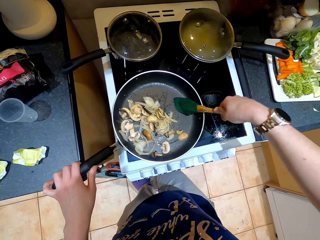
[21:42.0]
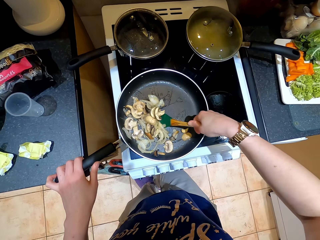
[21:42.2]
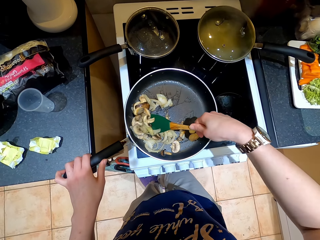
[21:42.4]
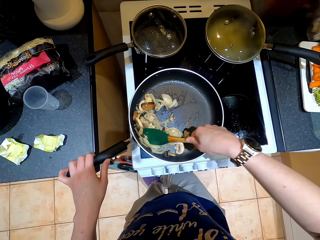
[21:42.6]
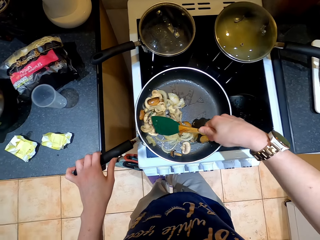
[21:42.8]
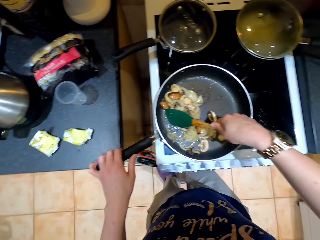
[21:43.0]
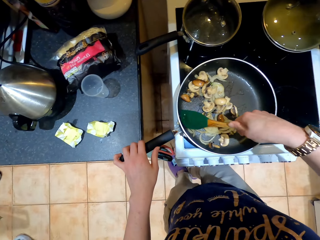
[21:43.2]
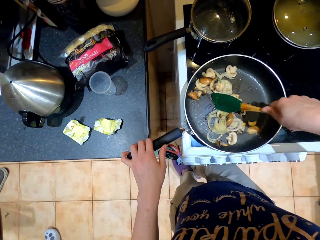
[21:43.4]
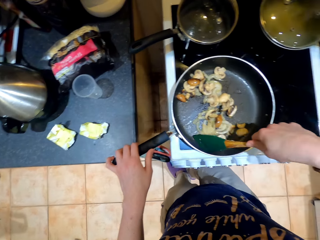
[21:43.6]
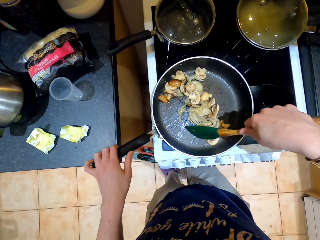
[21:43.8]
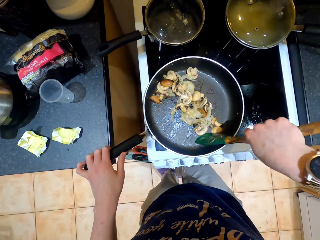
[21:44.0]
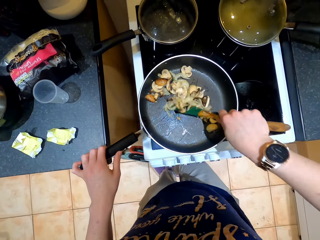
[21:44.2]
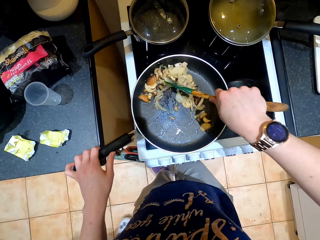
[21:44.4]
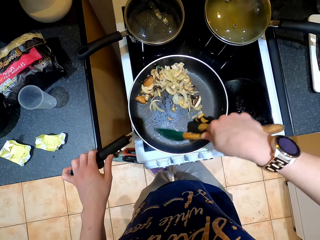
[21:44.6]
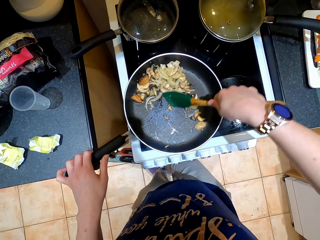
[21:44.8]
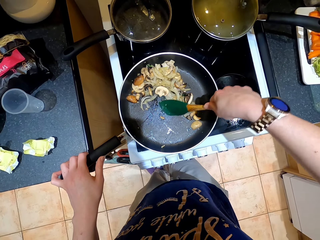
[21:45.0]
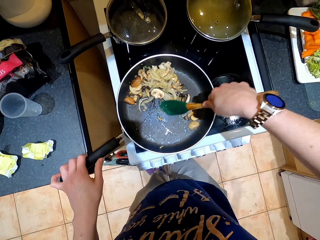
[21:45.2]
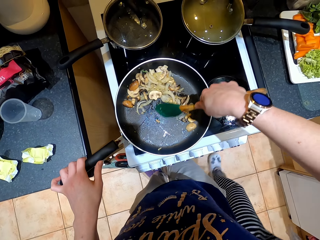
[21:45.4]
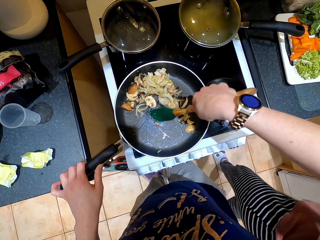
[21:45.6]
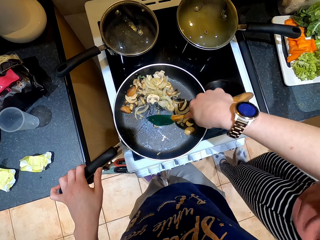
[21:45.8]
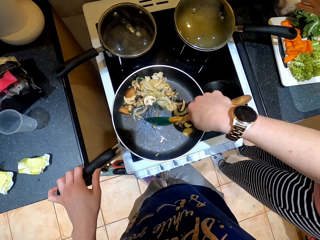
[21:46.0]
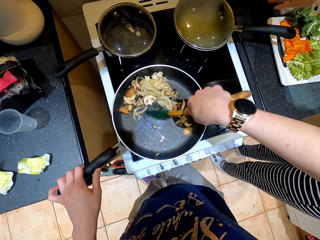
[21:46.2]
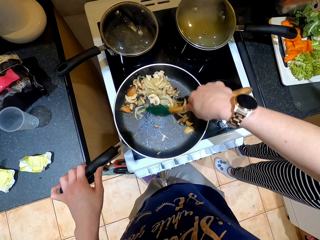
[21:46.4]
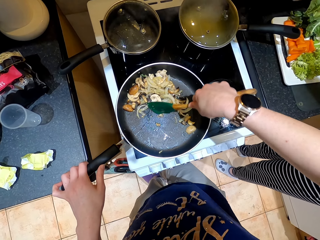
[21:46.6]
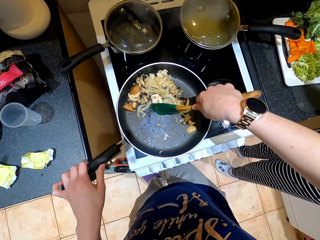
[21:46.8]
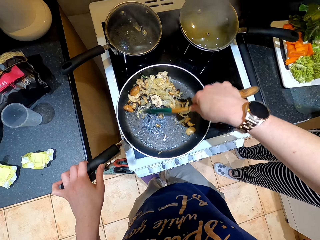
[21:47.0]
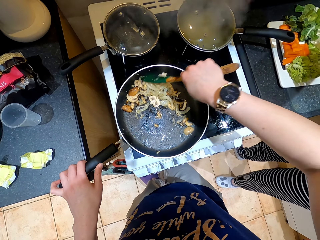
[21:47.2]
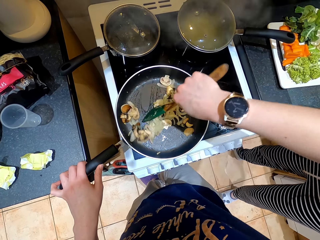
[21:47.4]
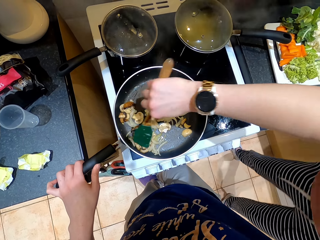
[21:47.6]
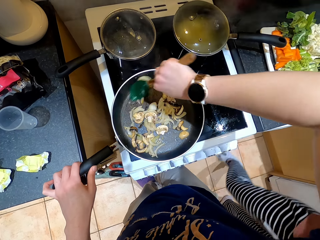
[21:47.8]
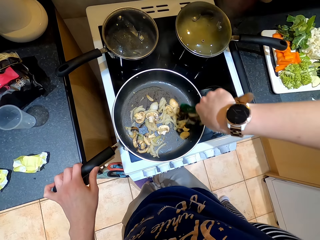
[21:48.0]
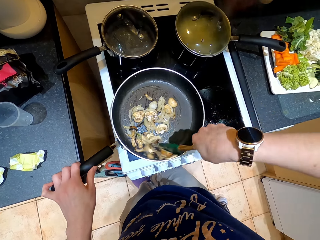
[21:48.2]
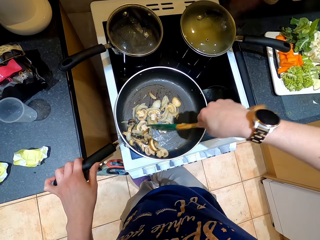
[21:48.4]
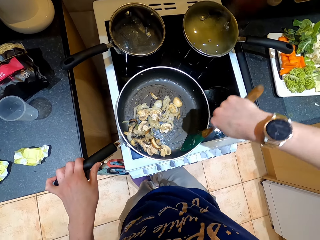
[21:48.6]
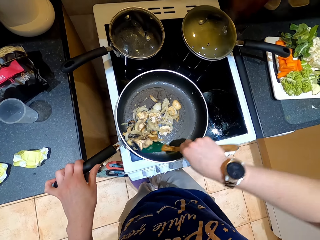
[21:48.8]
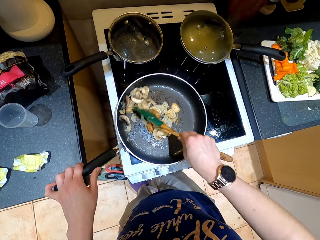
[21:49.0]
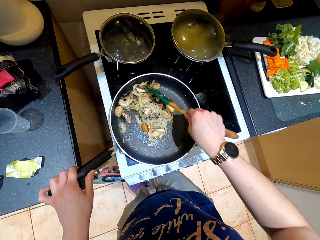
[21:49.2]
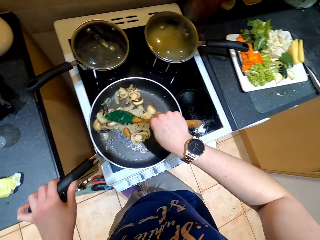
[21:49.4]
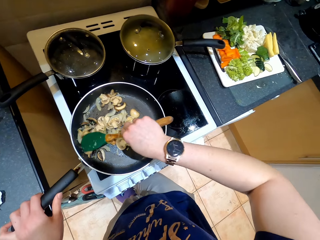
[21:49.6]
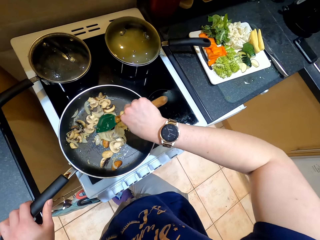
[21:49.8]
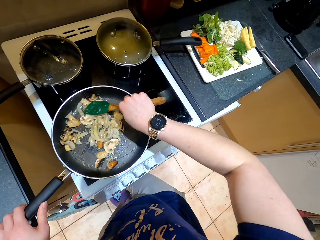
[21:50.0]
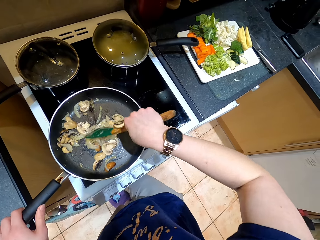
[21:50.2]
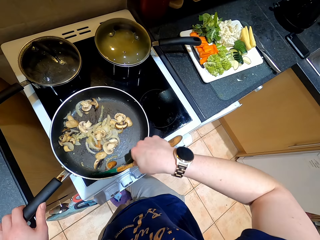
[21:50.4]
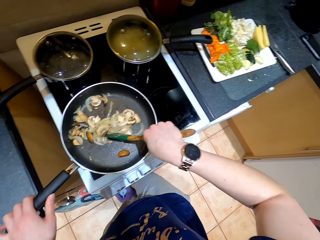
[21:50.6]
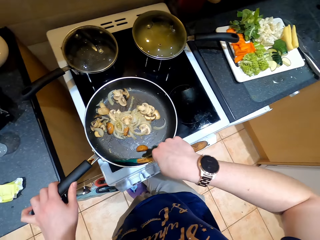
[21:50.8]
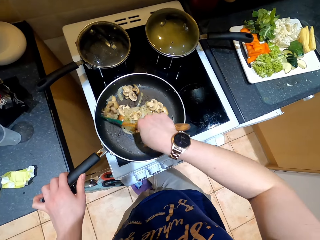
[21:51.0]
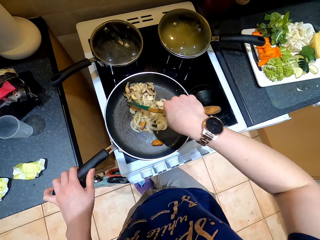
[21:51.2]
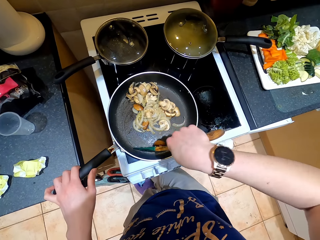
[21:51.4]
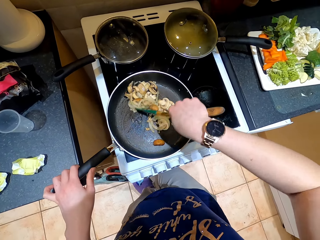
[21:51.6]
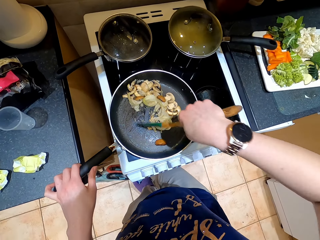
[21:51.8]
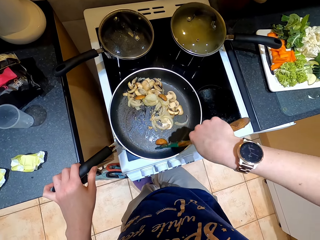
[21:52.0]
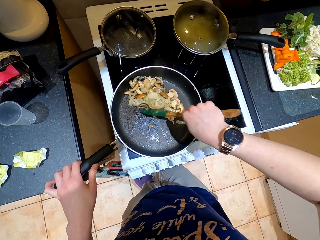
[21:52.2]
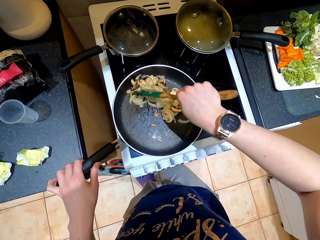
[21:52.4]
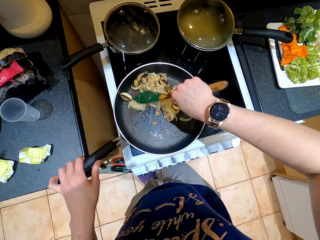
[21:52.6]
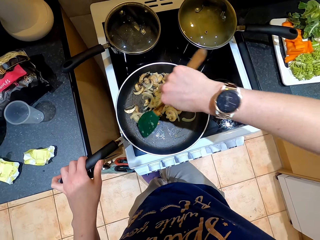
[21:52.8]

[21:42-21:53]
A lady picks something. The lady moves around.

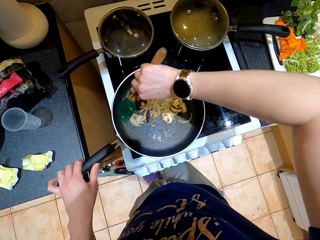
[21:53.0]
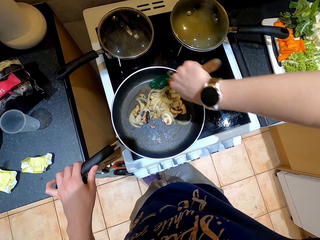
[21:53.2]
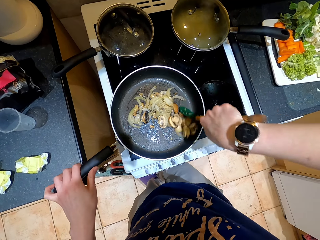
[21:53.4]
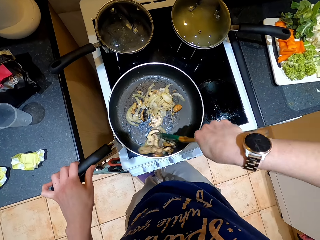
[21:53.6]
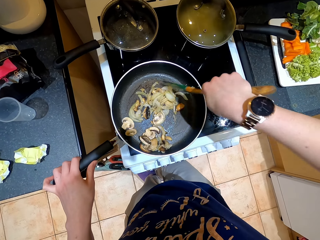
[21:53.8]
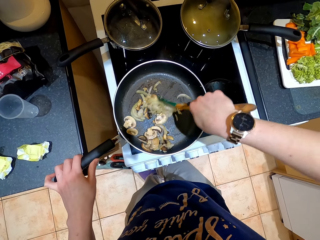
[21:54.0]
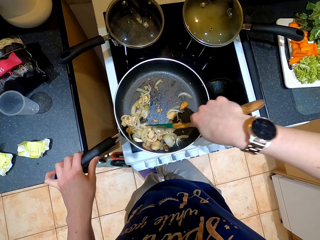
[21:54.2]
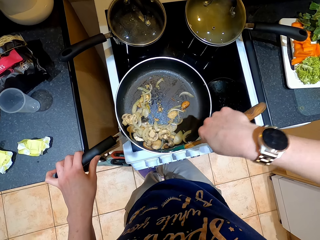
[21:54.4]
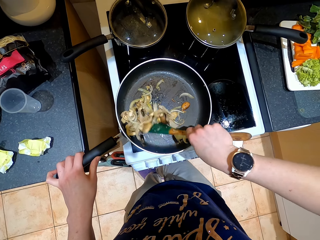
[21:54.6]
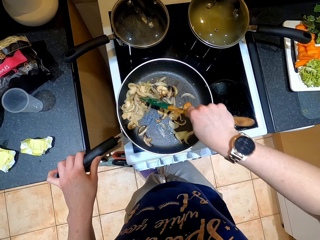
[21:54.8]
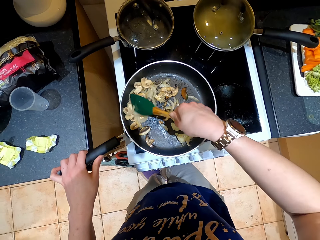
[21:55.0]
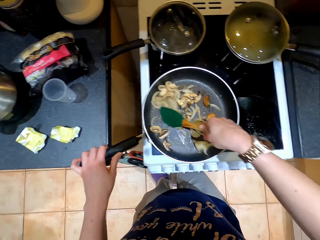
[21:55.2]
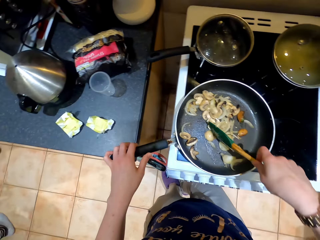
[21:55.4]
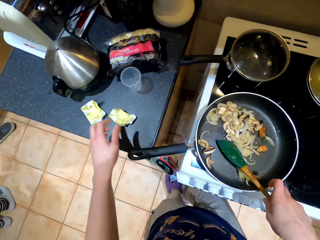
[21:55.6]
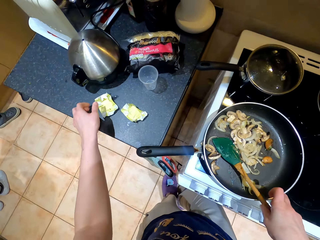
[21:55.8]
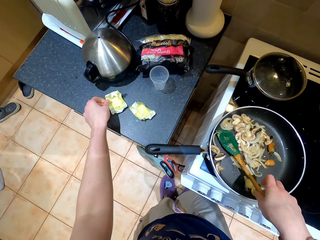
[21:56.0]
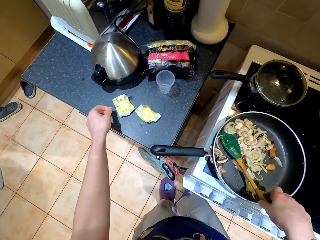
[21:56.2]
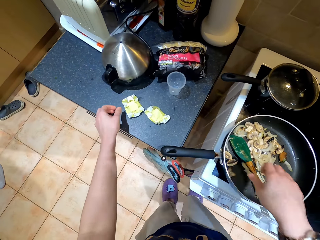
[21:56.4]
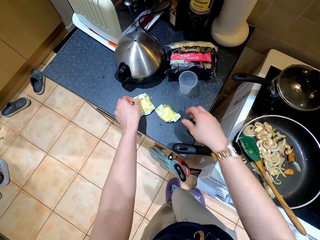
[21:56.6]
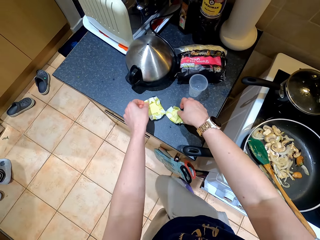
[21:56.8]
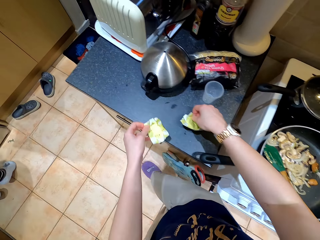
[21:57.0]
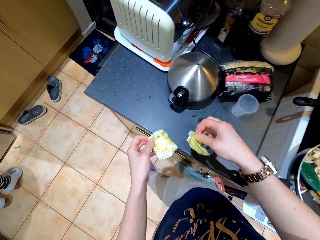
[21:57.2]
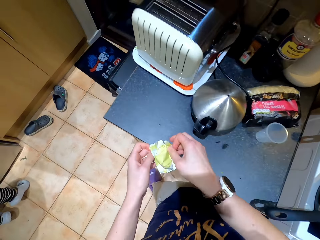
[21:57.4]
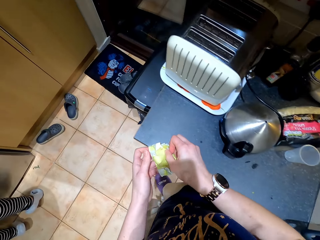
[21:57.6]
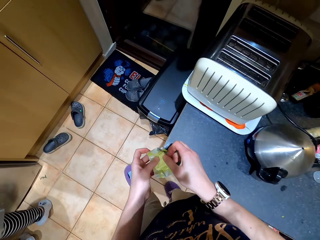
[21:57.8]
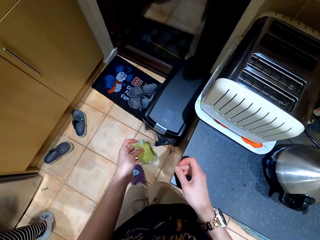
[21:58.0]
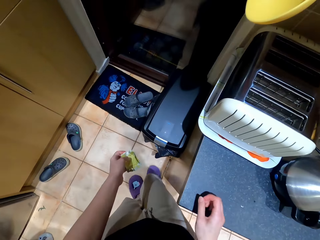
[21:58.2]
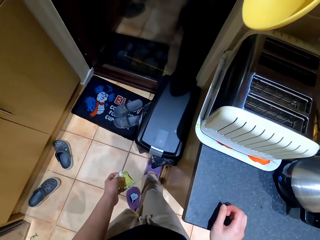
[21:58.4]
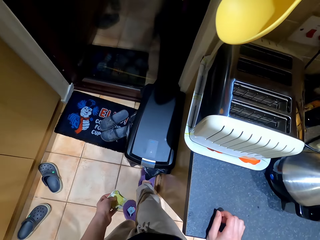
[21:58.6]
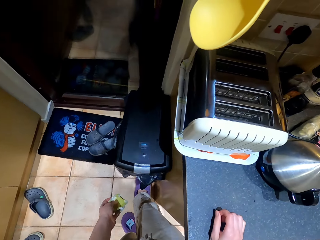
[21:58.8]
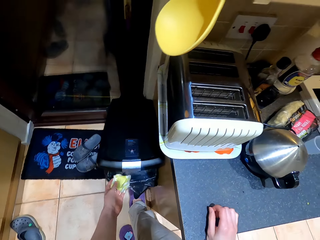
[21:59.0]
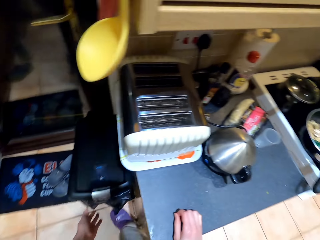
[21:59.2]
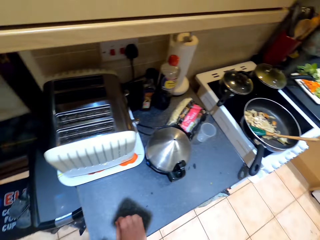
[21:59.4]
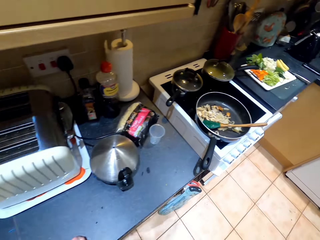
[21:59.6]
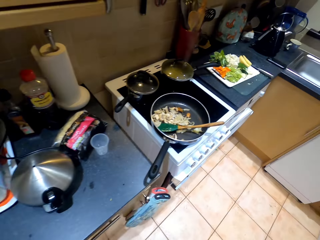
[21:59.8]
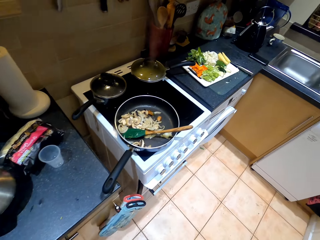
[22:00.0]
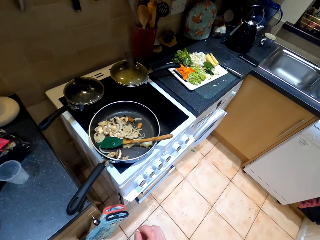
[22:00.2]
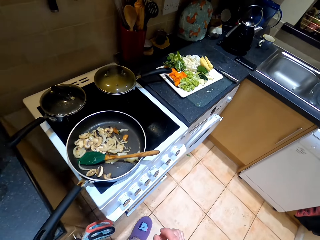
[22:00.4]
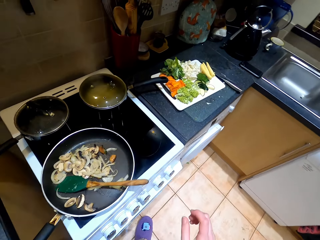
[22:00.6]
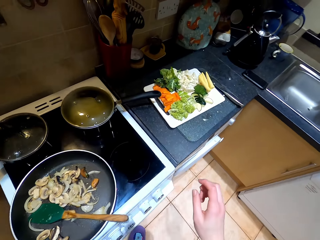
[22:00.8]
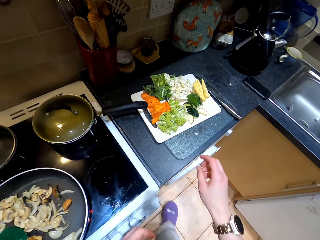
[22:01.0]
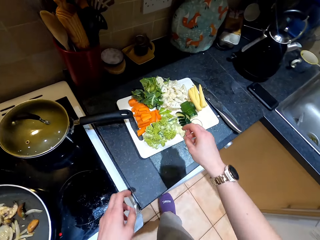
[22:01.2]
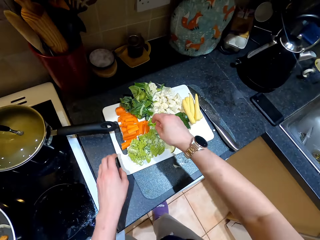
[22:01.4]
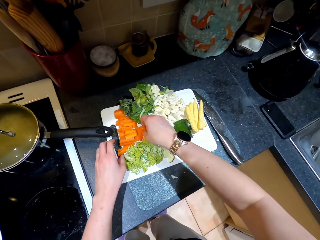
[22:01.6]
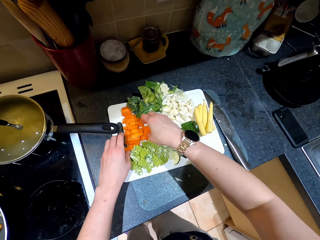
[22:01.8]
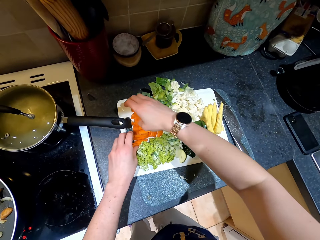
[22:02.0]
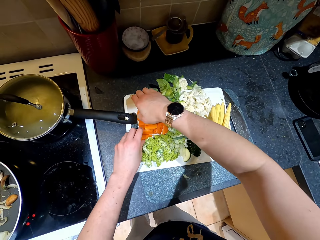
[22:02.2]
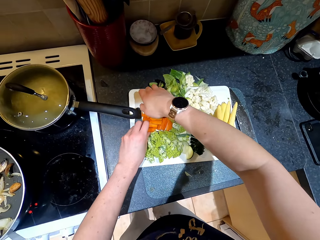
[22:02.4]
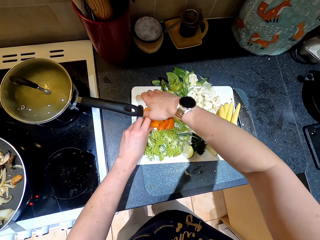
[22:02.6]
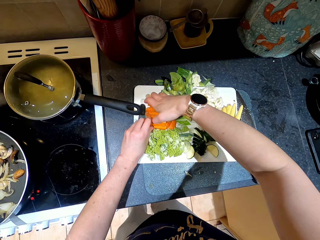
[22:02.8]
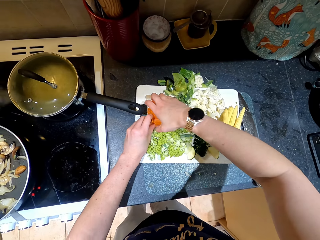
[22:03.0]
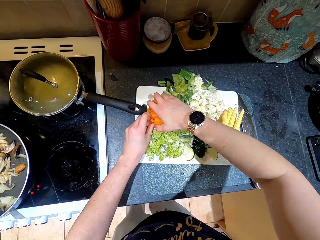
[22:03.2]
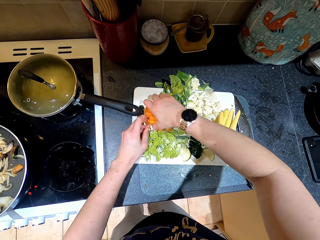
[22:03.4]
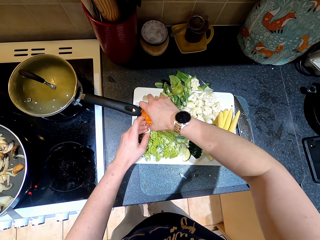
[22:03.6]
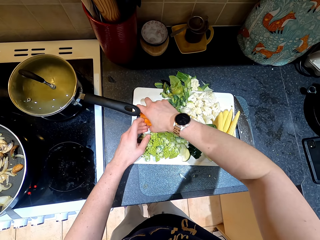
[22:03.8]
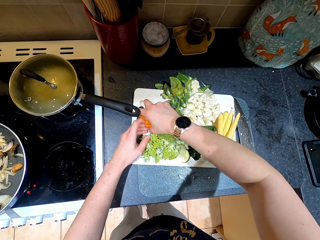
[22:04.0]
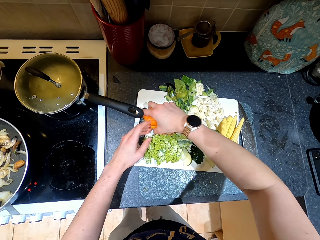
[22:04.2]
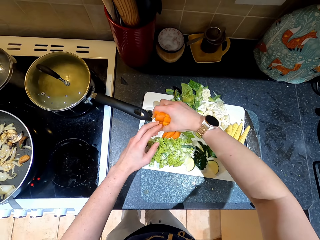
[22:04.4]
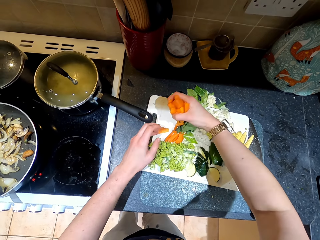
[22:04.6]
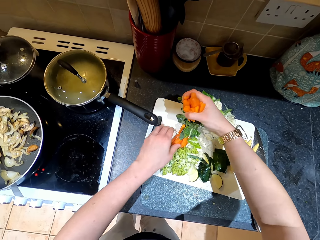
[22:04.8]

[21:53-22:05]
The camera wearer moves their hand away from the pan. They touch a wrapper. They pick up the spice paper from the countertop. They hold the wrapper. They put the wrappers together. They rest their hand on the countertop. They open the trash can. They throw the papers in the dustbin. They move around the kitchen. They pick the carrots from the chopping board.
